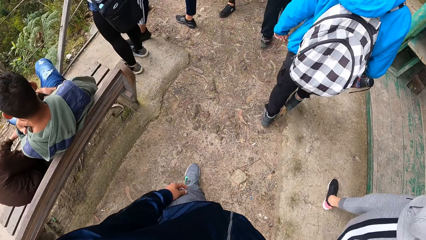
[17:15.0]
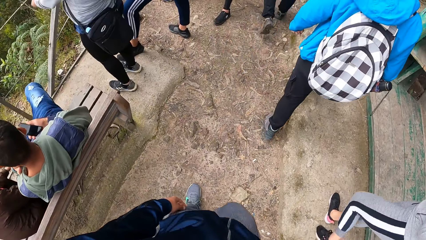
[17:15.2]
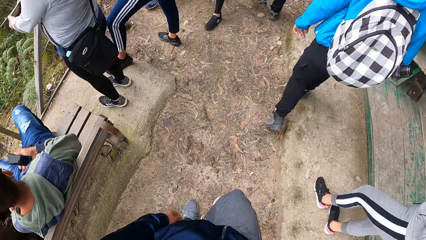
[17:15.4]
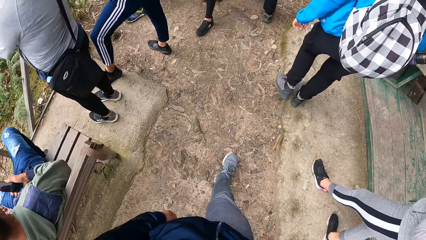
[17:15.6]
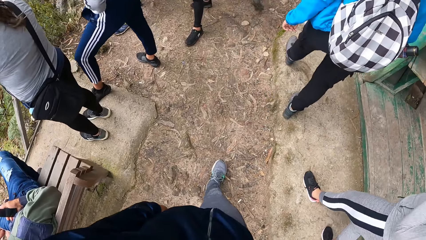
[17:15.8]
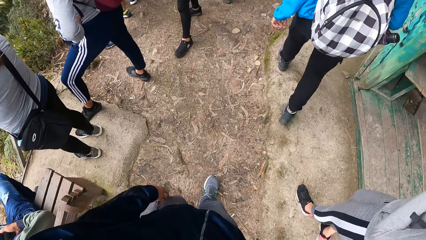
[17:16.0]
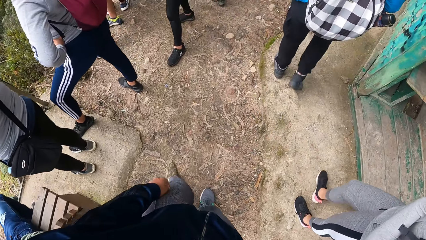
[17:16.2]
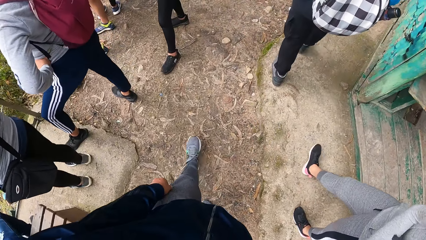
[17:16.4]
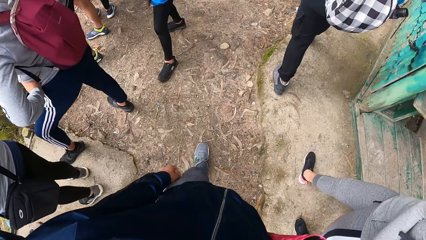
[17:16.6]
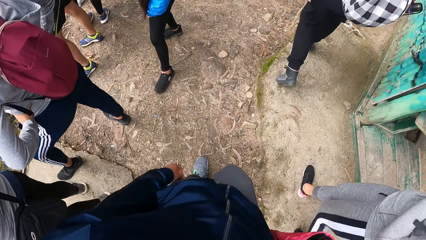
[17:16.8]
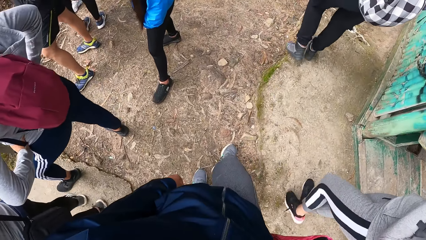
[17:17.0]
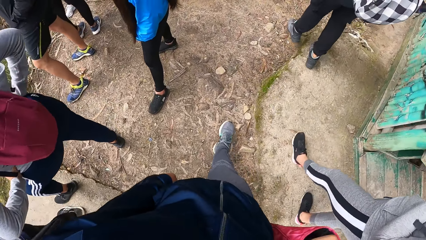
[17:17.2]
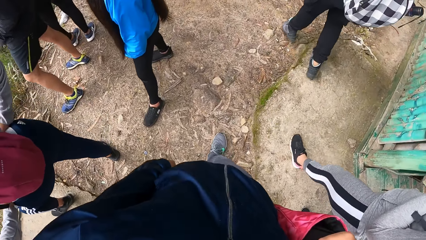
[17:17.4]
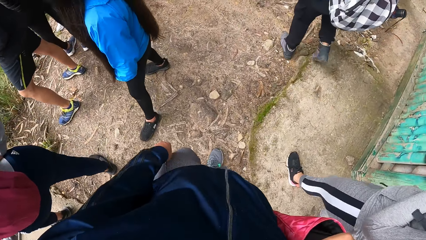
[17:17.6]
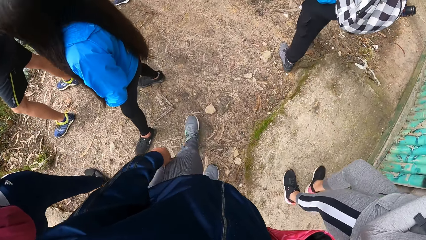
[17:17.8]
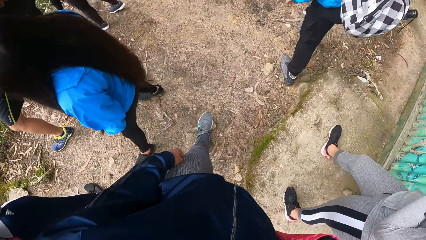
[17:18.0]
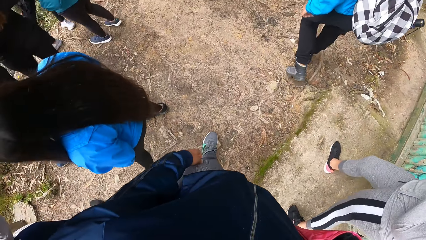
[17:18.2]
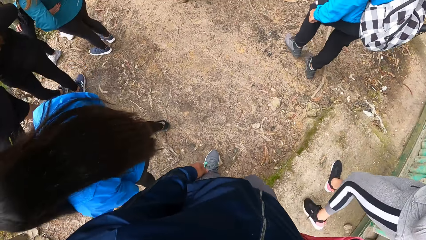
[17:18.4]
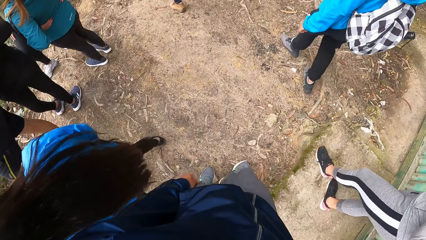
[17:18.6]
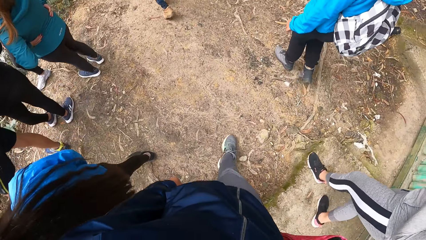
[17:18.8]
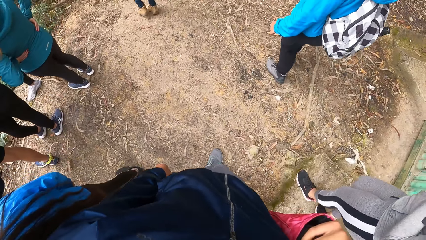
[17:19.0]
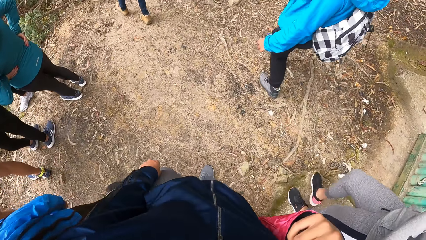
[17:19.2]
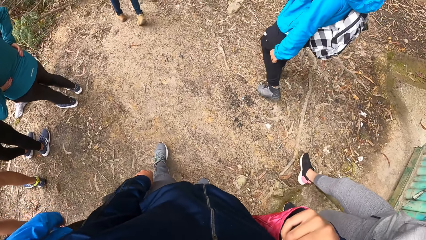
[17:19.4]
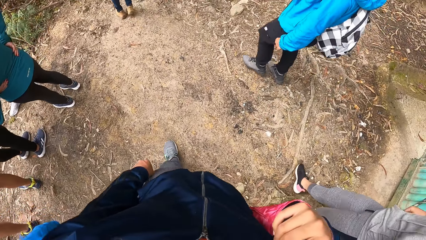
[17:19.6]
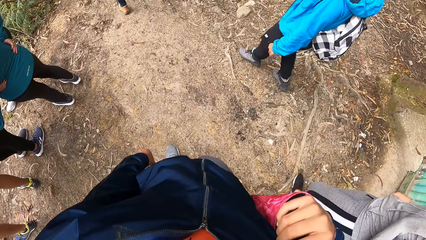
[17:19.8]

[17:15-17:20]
The camera wearer starts walking.

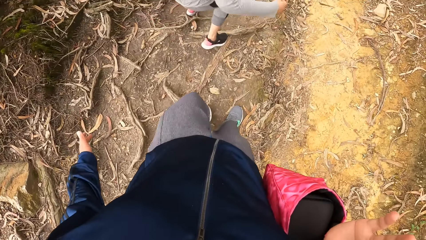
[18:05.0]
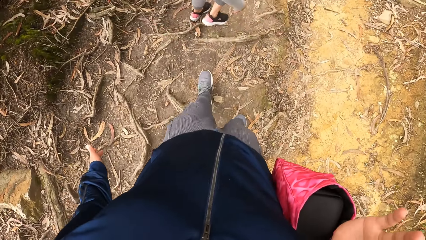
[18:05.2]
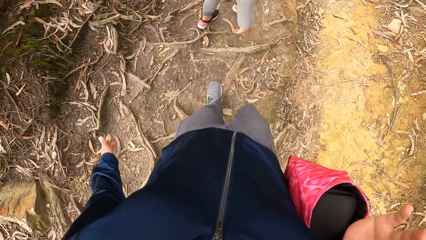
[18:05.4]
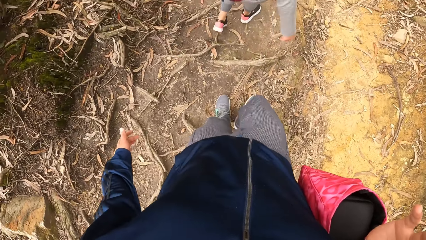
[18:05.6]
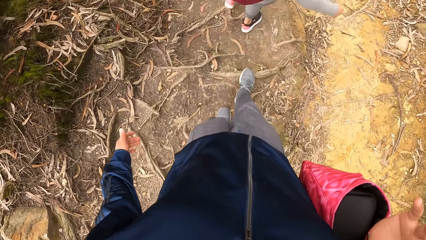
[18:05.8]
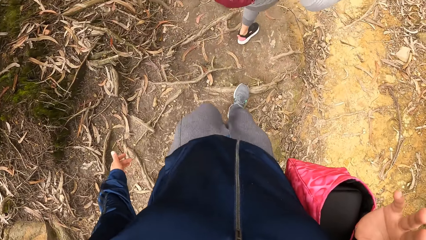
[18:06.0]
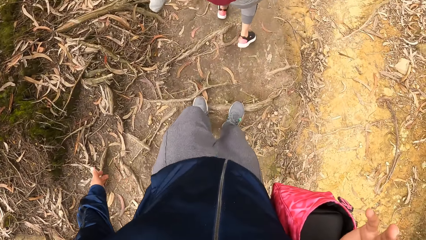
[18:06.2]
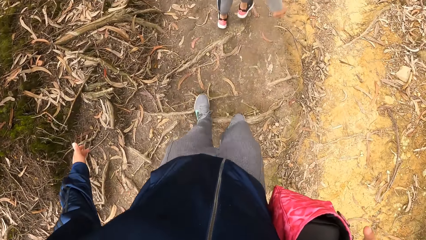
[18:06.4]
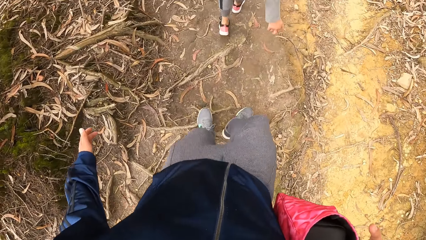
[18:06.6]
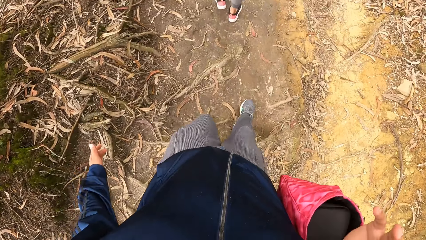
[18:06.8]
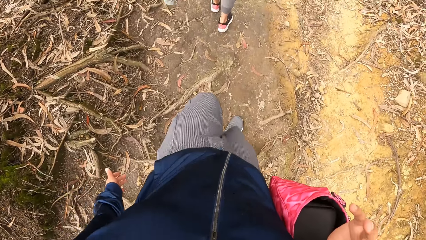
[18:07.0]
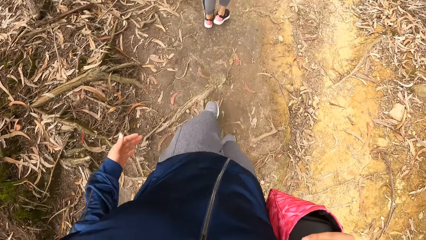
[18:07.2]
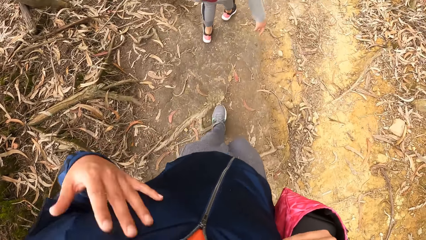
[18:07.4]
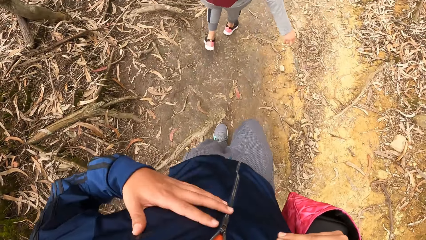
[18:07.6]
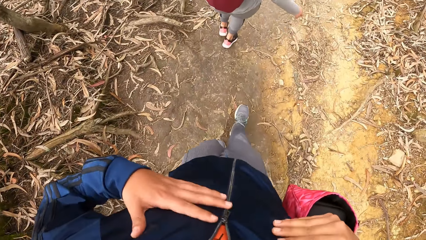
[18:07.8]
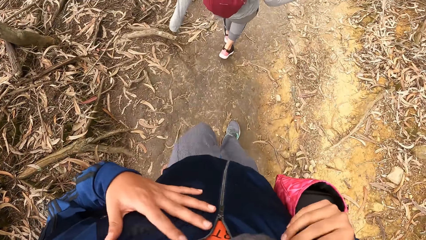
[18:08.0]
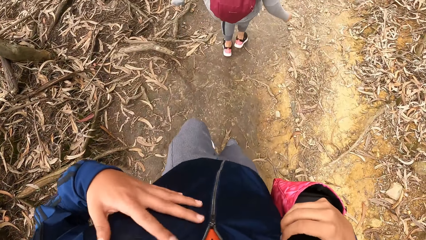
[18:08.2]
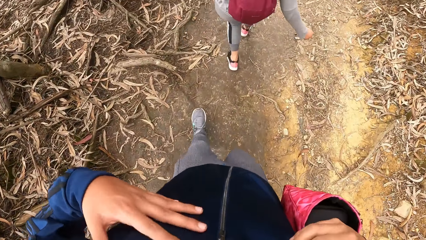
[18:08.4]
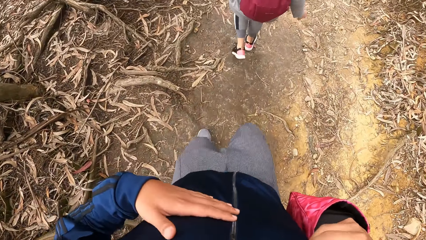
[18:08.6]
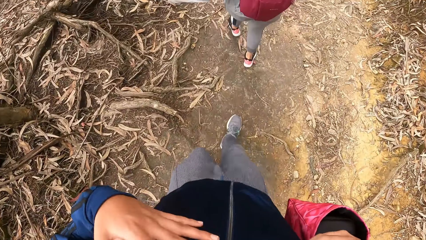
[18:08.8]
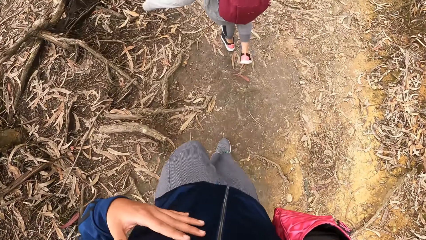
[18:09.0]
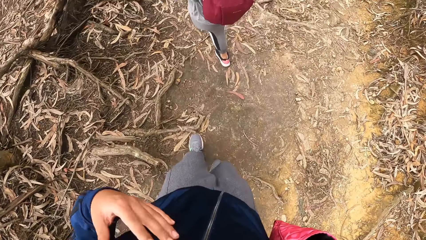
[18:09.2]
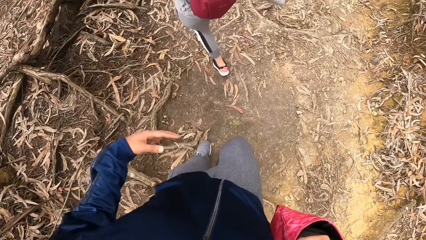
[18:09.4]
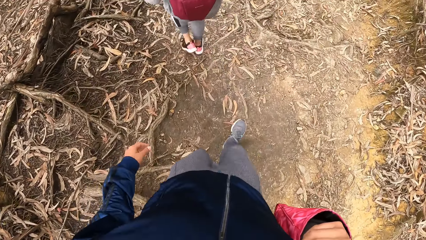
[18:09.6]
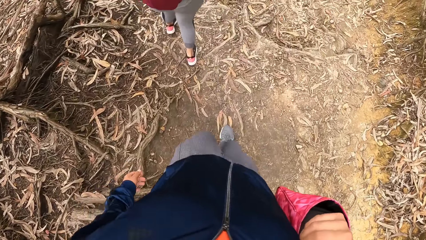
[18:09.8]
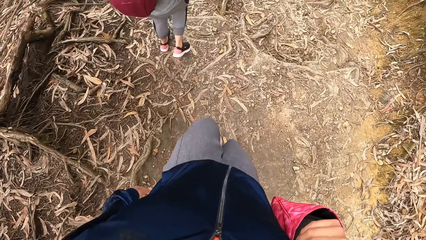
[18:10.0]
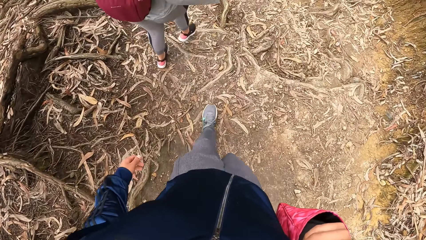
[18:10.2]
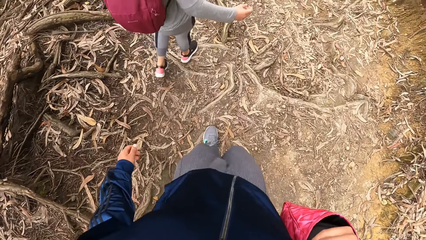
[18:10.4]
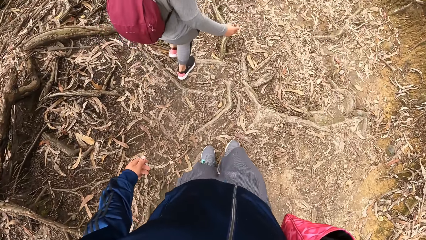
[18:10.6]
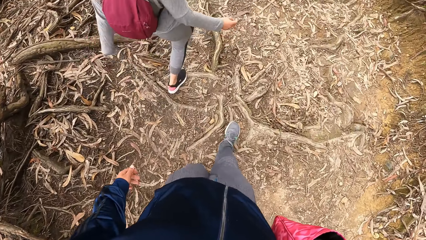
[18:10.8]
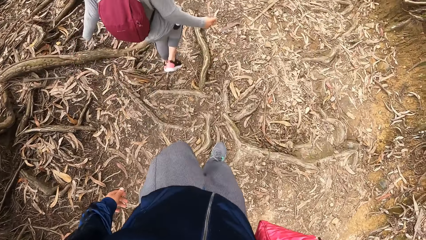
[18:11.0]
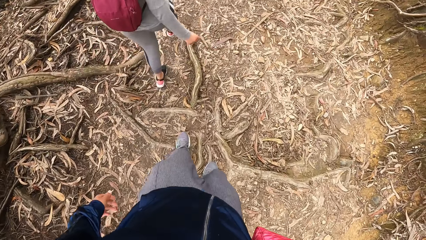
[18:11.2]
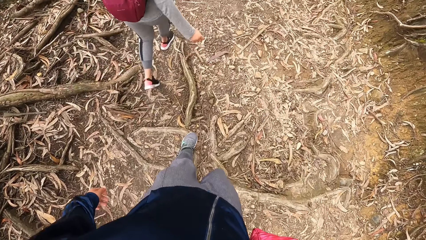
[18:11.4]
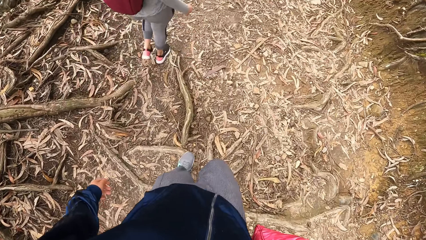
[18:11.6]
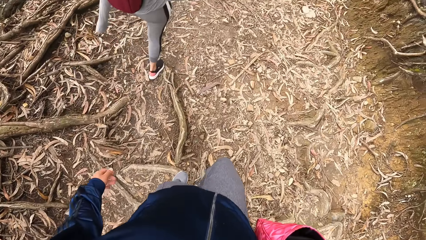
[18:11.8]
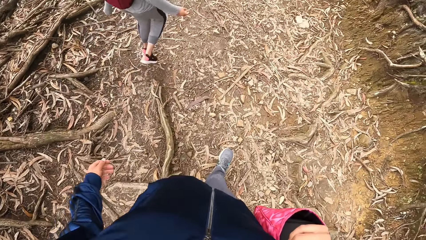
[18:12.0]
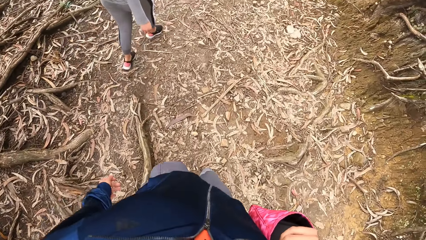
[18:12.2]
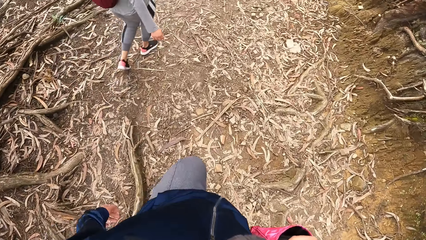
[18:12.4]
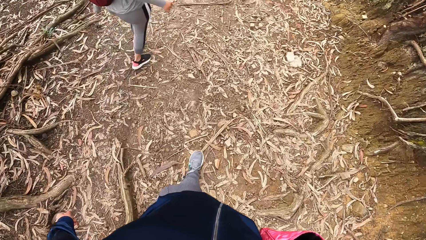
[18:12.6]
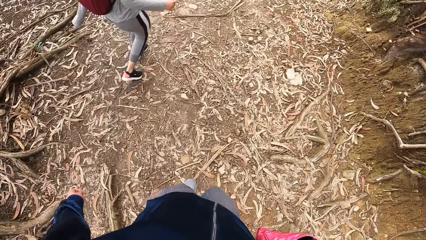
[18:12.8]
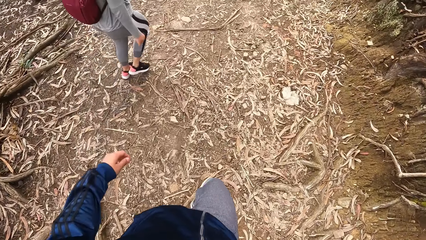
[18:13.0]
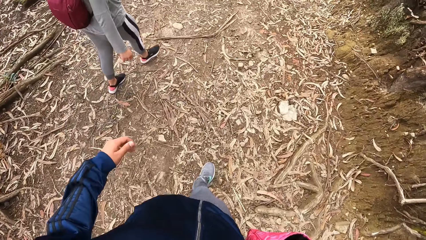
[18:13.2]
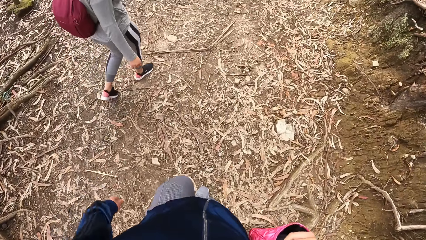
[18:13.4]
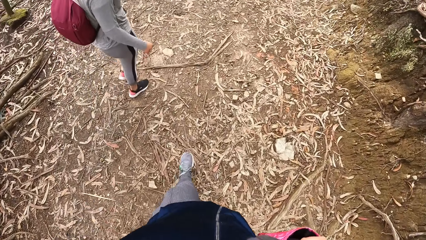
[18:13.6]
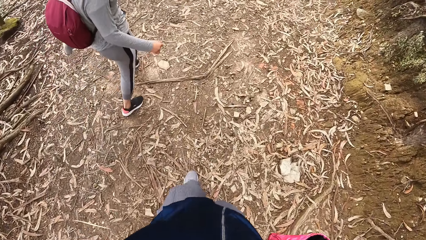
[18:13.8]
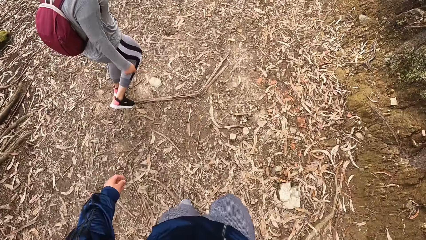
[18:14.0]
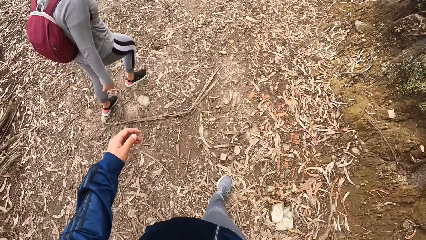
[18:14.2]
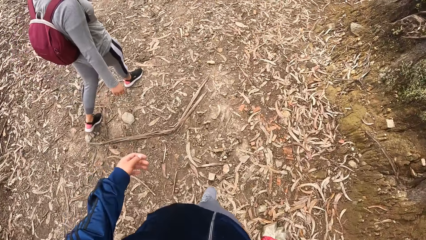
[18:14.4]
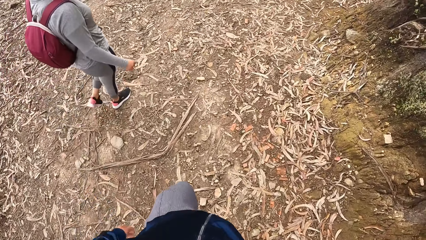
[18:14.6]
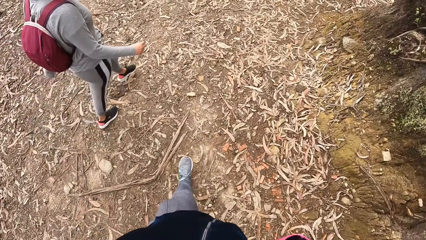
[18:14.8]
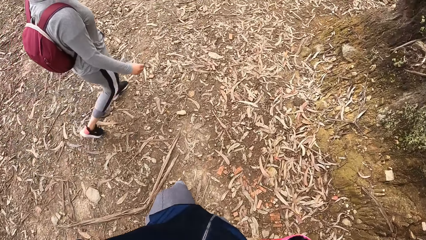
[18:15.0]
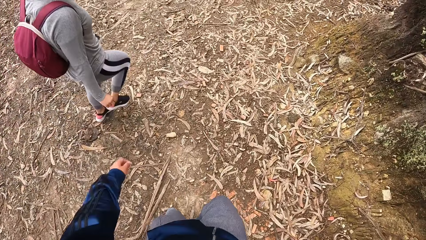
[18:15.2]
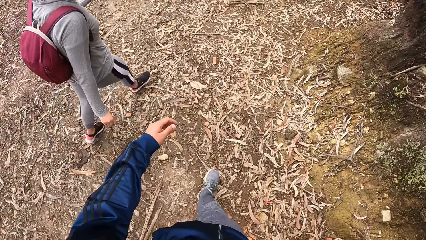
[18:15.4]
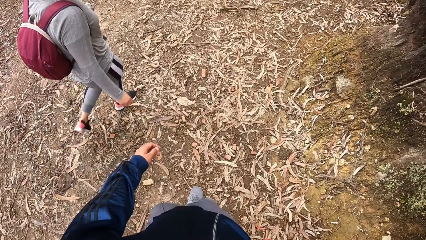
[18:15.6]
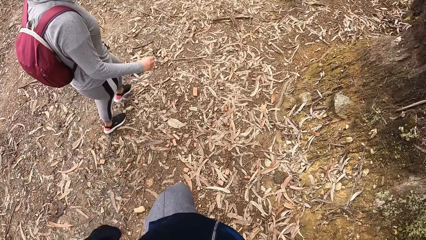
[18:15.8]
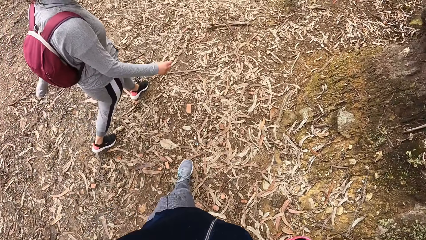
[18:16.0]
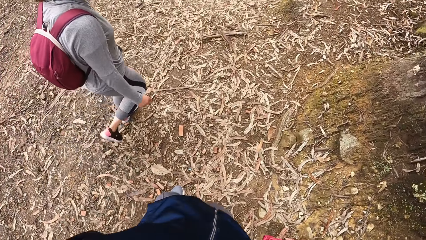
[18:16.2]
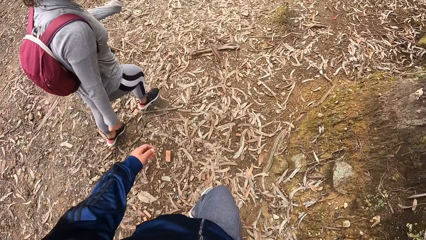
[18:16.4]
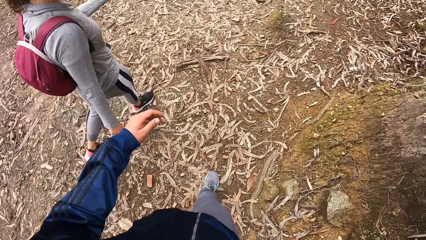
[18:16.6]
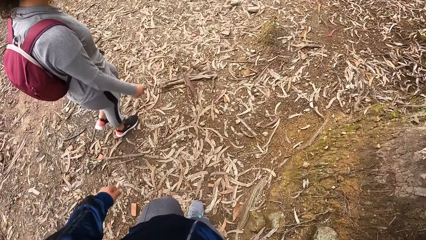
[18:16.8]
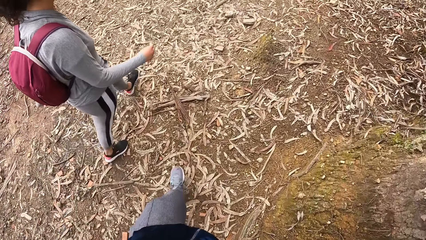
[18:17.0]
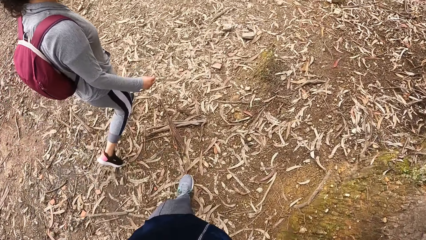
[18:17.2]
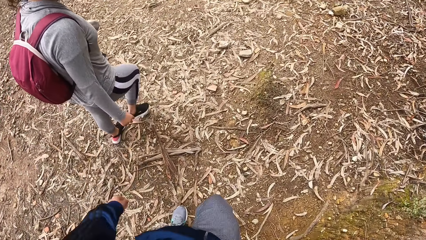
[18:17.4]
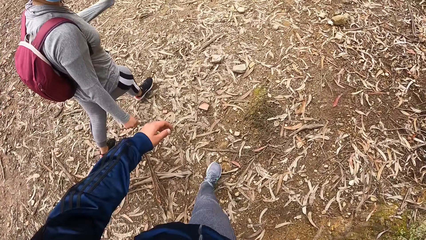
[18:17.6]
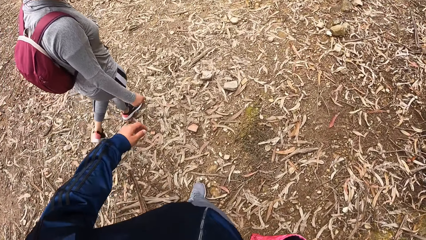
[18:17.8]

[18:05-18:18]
The camera wearer dances.
